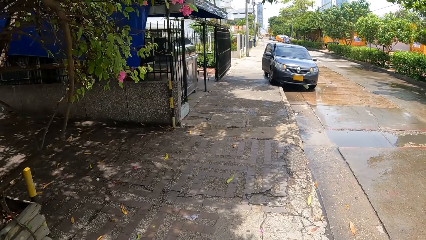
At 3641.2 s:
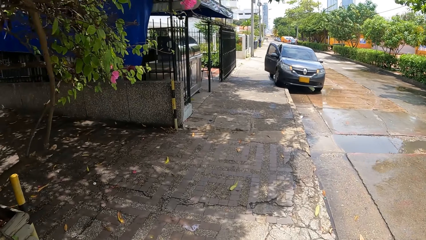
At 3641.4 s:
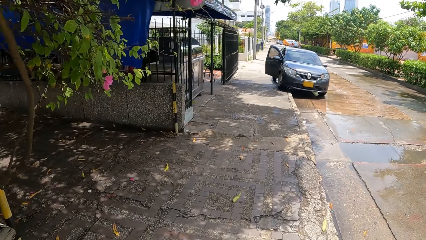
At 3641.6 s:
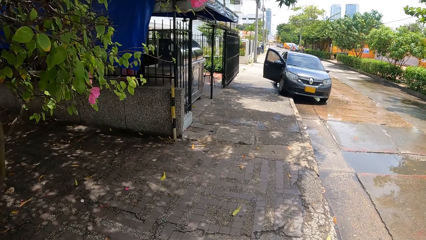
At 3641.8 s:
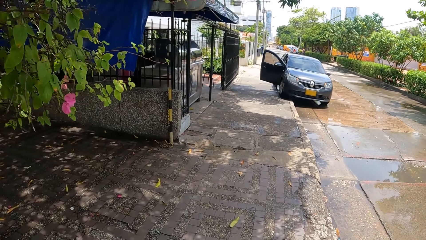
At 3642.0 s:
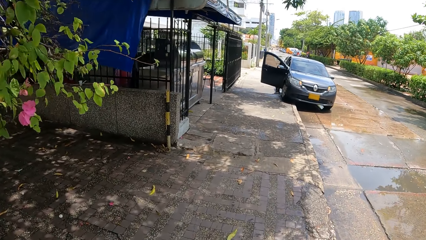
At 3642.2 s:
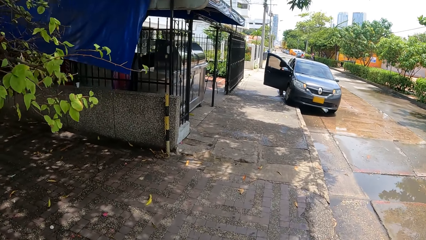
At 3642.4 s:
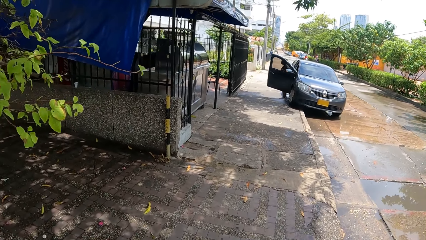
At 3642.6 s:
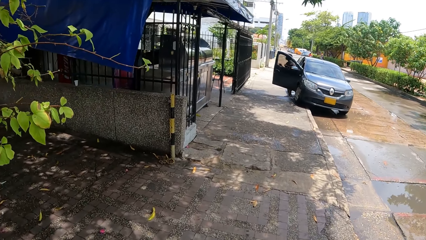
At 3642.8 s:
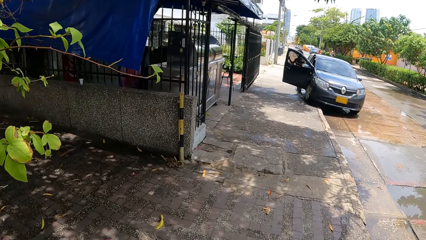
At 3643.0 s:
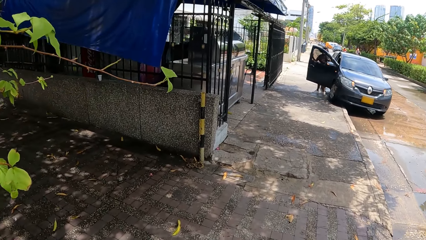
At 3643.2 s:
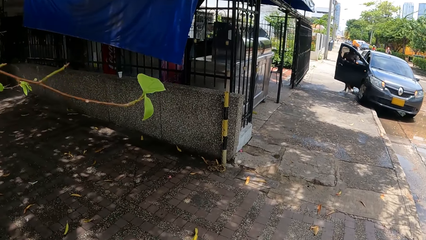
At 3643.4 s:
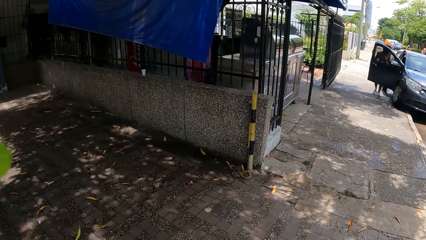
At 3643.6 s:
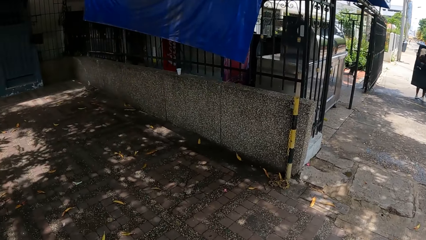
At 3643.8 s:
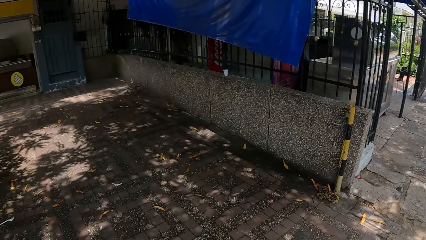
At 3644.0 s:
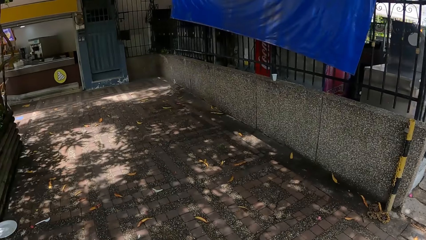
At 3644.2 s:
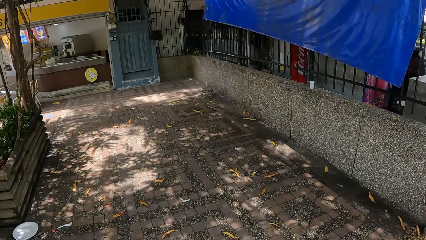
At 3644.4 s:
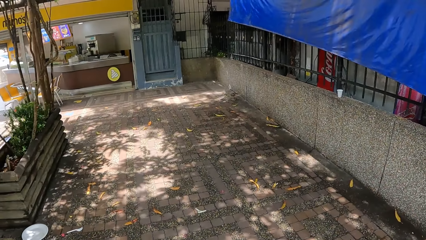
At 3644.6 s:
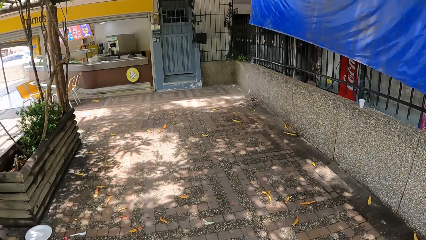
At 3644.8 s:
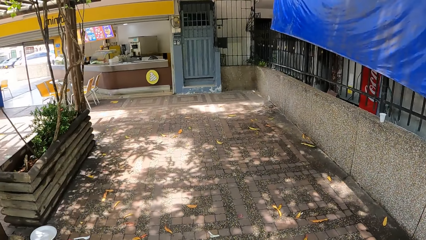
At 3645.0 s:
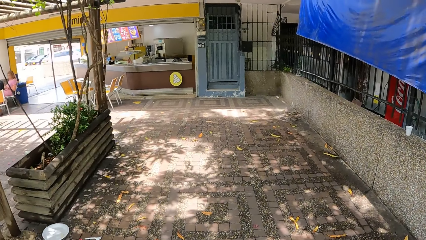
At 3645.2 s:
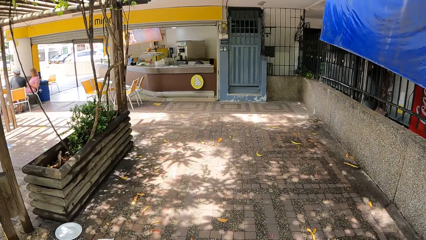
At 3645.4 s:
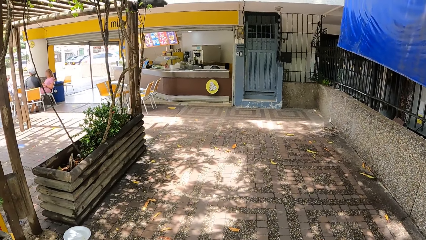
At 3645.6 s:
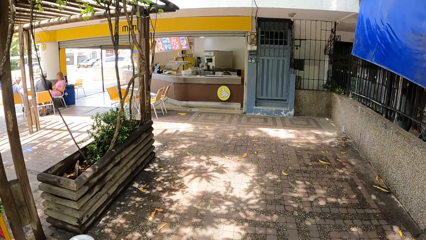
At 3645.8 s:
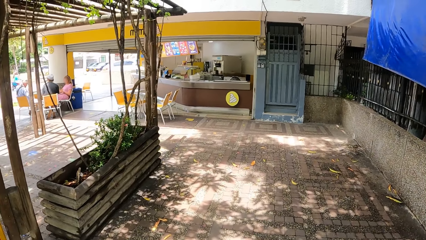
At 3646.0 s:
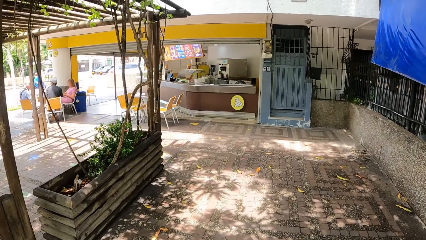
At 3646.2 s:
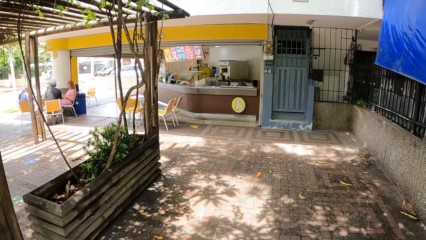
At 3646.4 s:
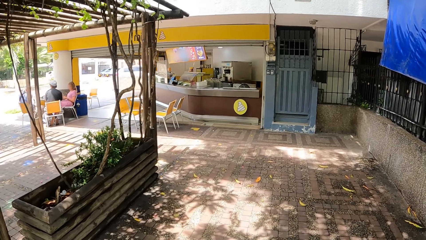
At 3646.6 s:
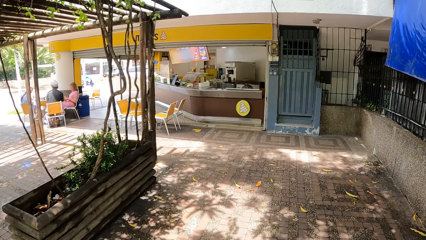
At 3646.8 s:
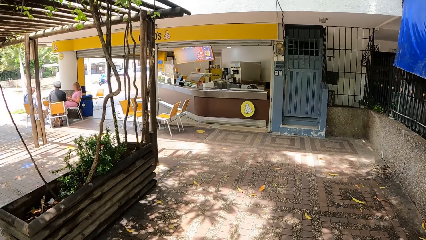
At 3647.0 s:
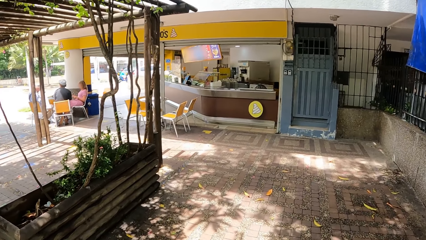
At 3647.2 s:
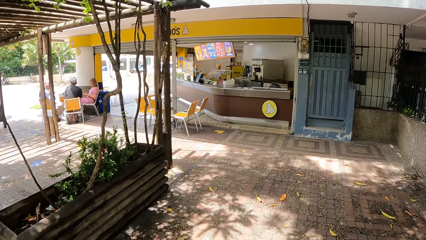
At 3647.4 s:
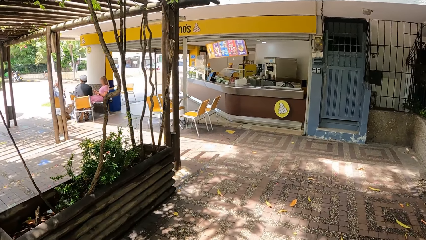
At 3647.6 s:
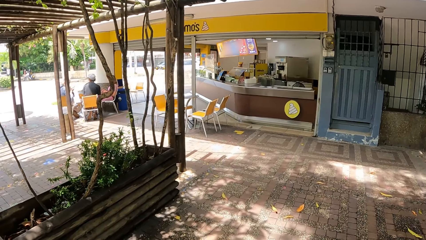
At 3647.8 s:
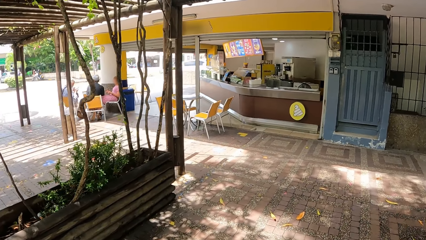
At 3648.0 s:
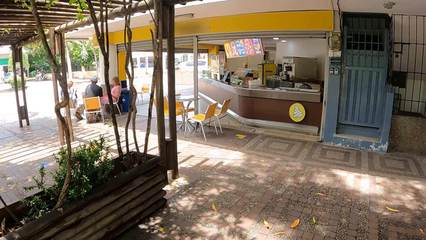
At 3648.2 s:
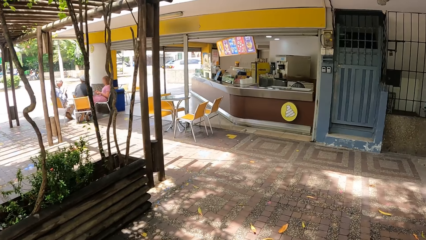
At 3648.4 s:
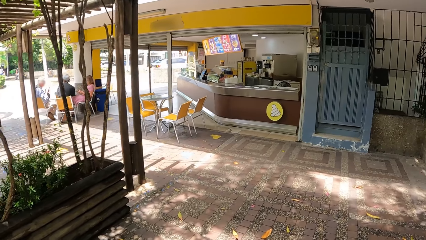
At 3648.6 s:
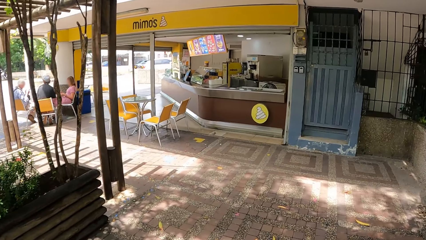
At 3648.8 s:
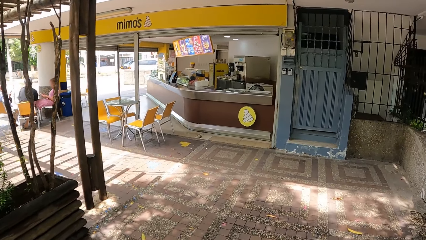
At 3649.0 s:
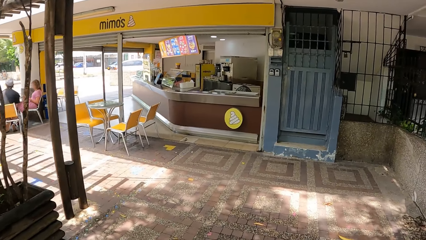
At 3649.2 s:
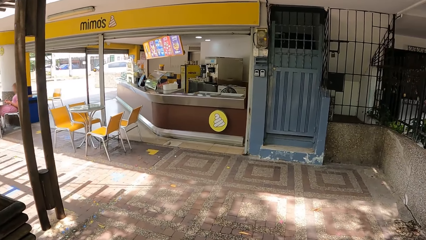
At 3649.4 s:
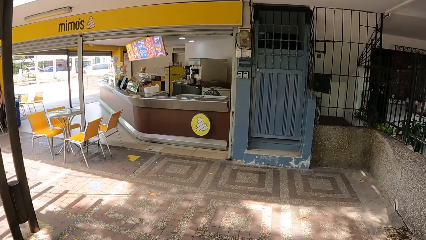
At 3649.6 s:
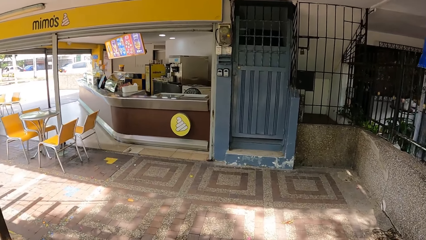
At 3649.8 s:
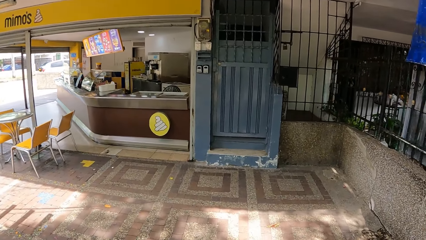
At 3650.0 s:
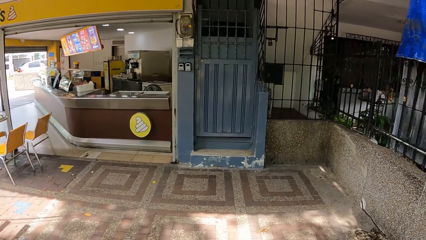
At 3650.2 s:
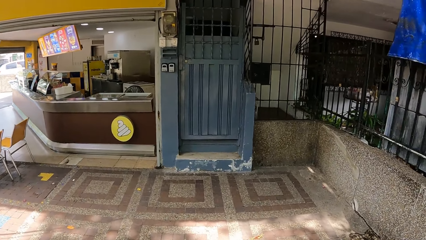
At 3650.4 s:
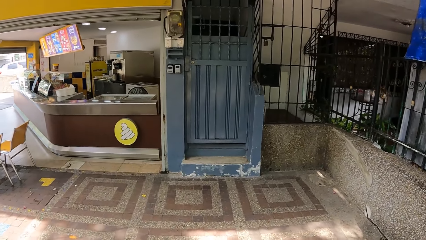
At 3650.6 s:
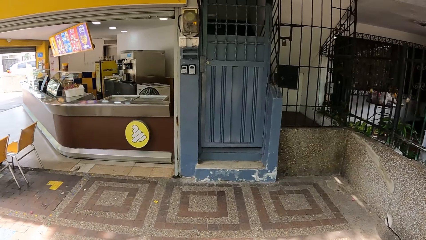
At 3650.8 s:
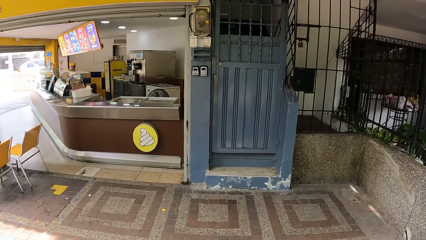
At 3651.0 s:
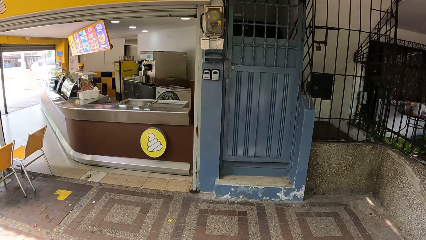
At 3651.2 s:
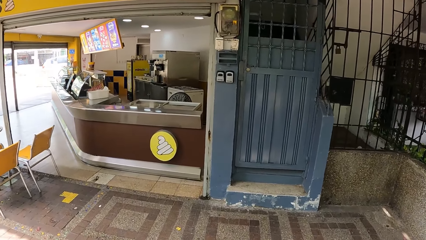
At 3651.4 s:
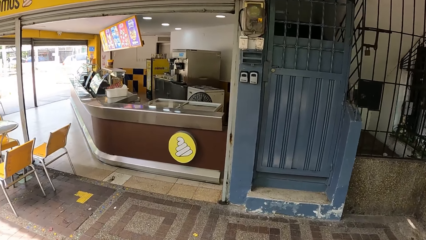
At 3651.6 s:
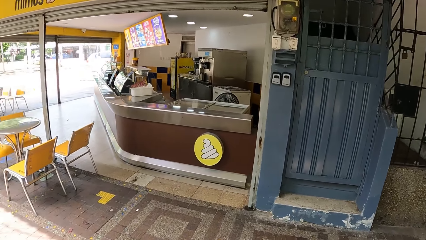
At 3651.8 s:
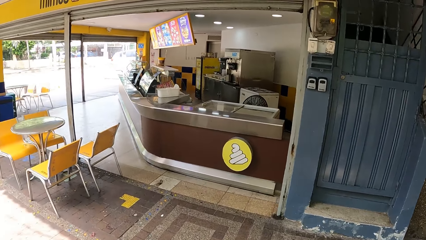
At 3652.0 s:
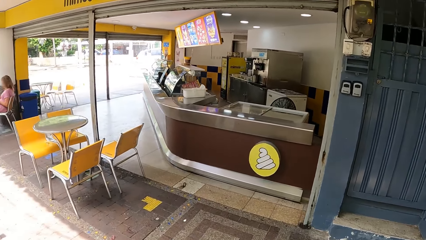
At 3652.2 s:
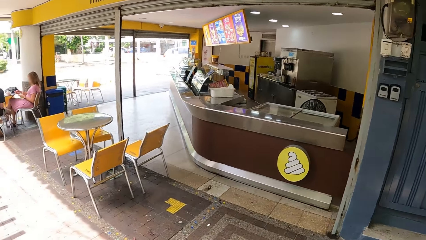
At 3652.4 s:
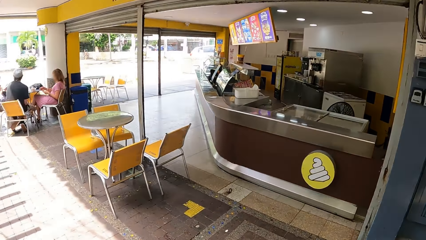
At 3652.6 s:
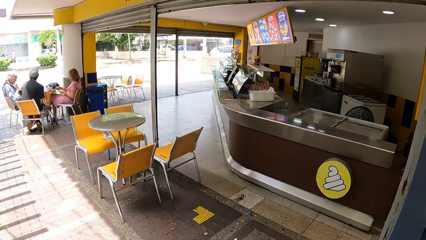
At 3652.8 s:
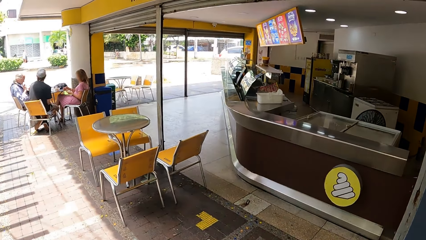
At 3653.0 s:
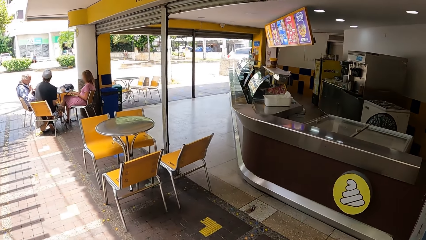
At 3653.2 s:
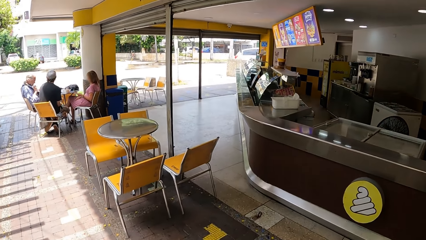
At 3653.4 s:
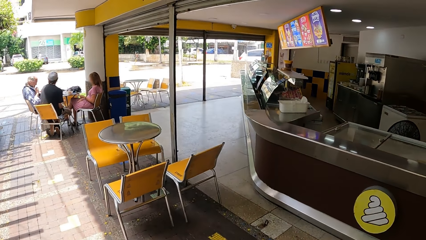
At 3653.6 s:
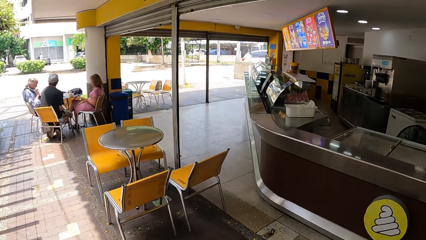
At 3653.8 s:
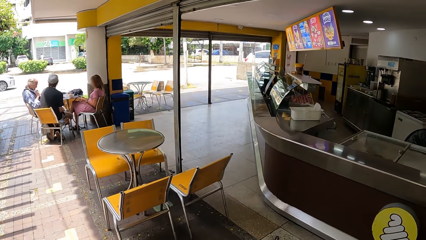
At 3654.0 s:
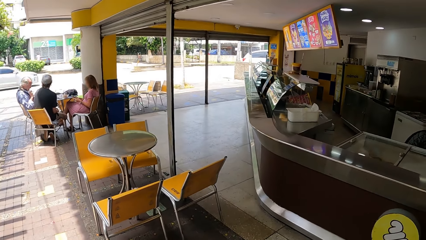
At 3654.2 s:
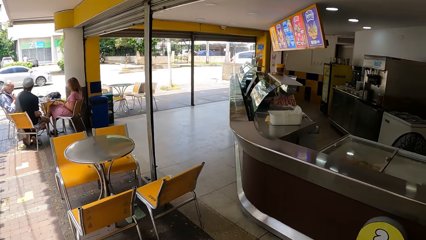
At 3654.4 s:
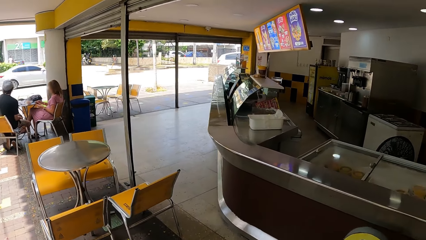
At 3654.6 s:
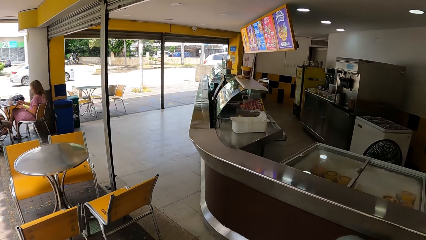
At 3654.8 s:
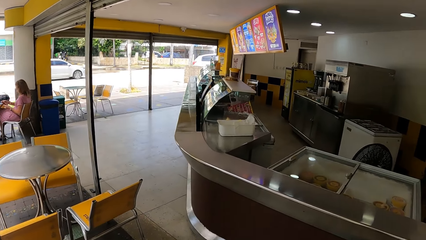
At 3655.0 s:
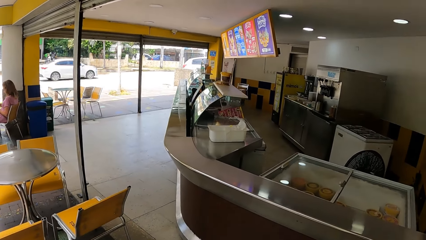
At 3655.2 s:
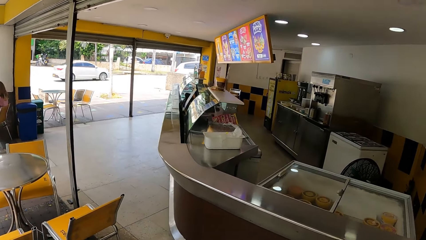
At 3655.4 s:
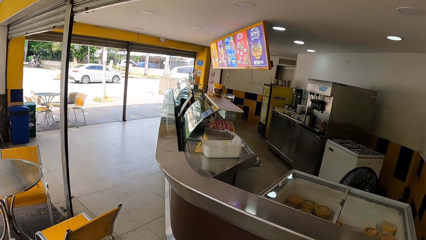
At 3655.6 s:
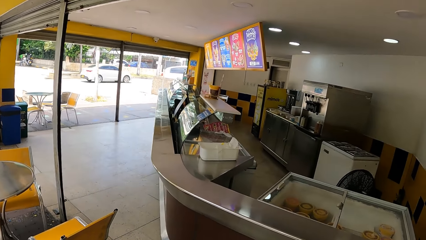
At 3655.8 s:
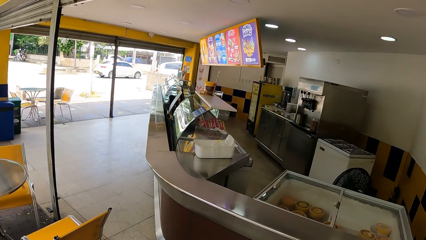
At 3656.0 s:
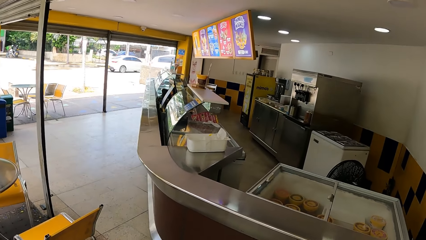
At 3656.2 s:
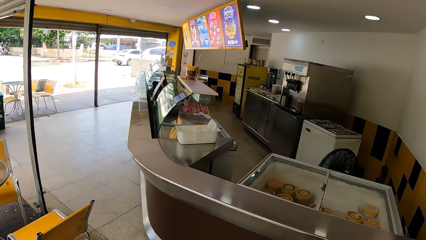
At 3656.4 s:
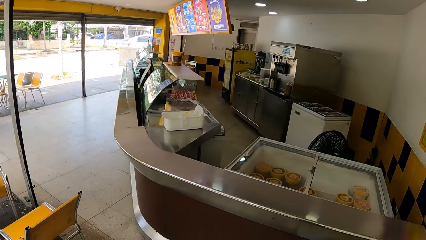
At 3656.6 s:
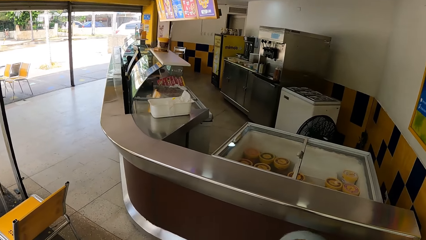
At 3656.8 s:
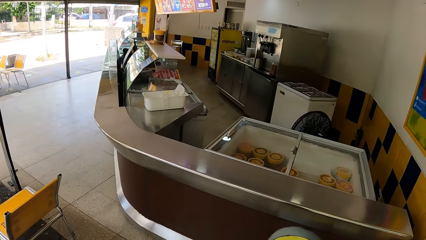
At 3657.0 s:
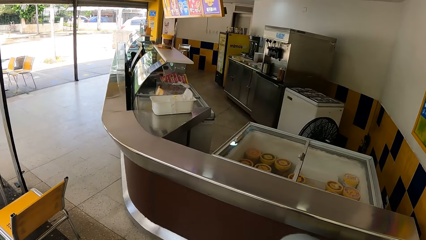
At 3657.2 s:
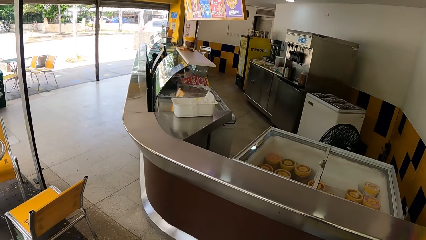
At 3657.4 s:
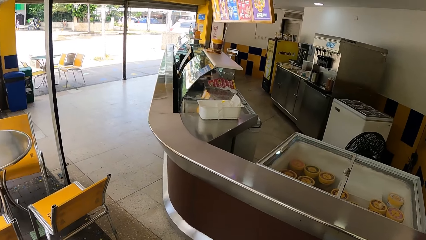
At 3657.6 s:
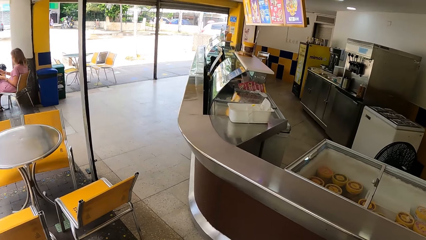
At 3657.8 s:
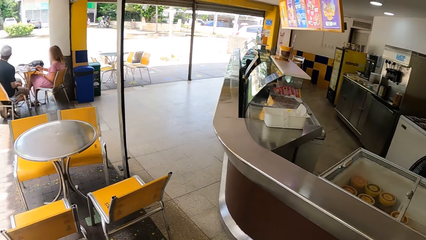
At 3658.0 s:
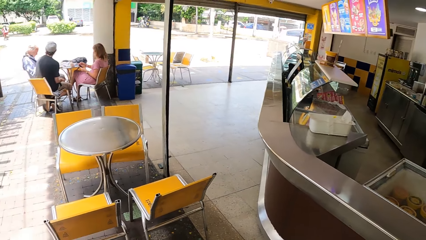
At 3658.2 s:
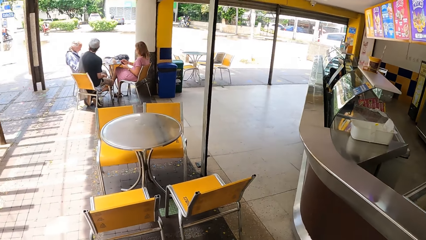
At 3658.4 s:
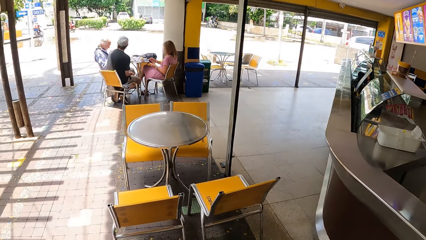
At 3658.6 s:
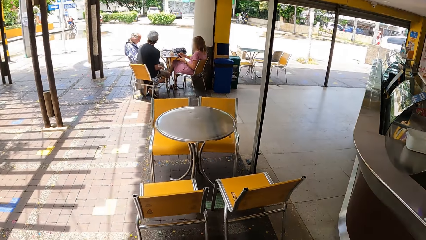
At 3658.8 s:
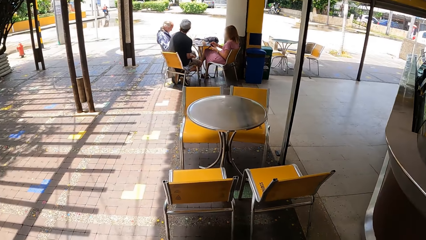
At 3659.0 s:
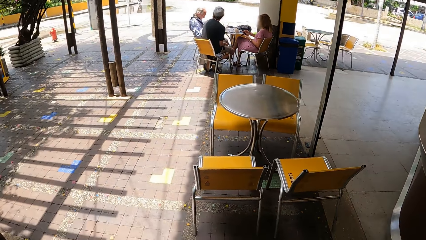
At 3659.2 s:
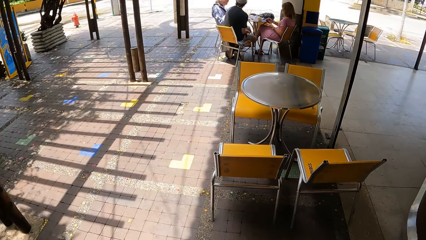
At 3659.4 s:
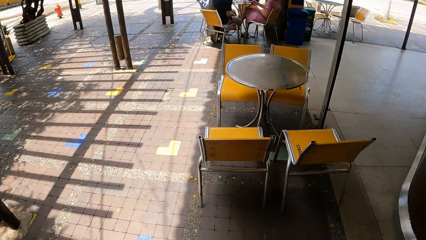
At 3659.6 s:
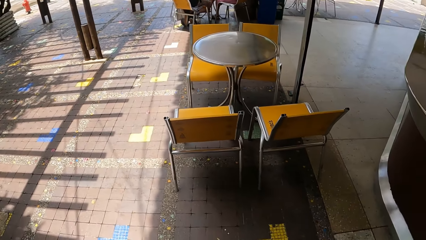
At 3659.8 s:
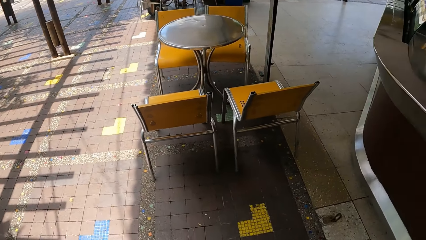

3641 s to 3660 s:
The camera wearer makes a turn. They walk along the pavement. They look around a restaurant. They stop at the restaurant. They stand on the pavement. They look around the restaurant.
